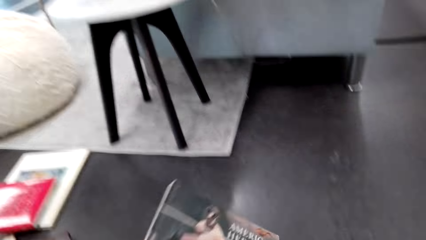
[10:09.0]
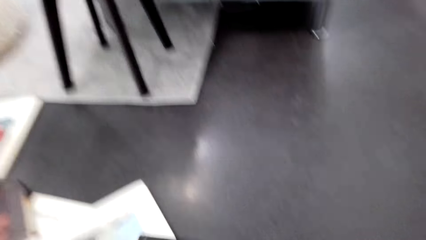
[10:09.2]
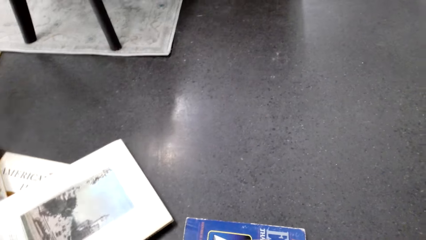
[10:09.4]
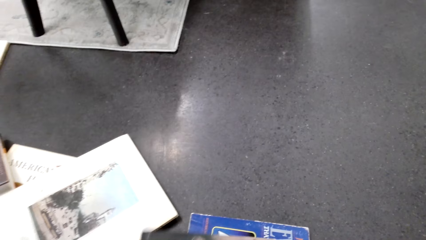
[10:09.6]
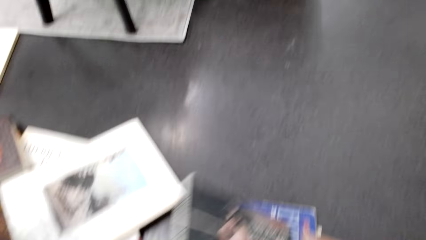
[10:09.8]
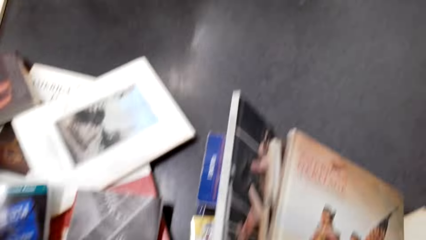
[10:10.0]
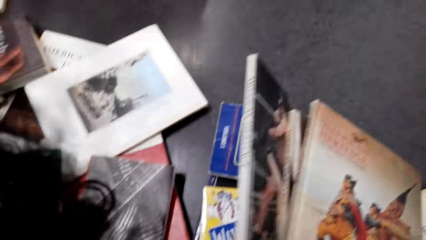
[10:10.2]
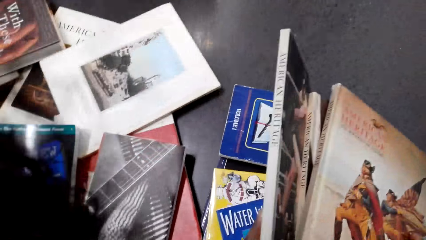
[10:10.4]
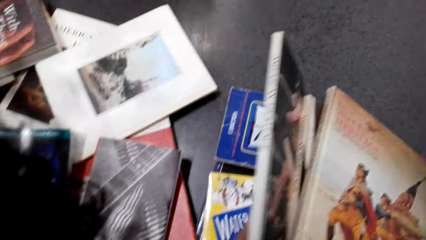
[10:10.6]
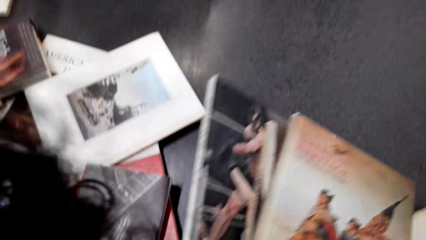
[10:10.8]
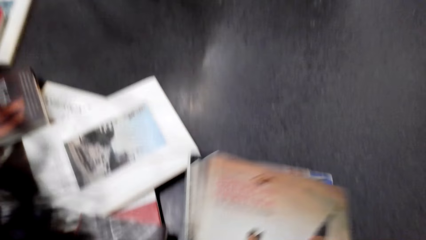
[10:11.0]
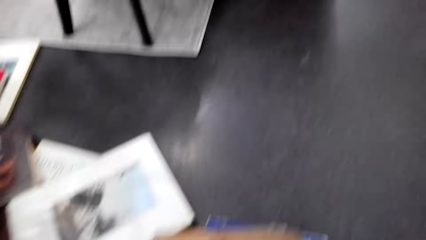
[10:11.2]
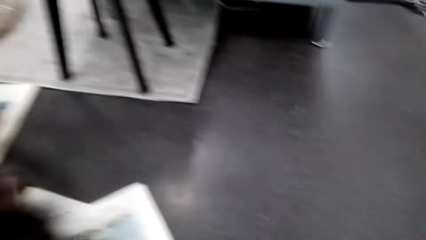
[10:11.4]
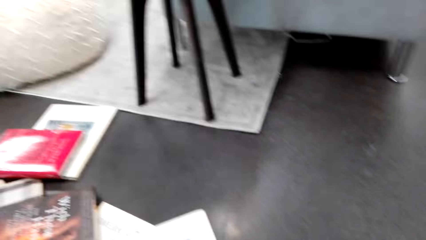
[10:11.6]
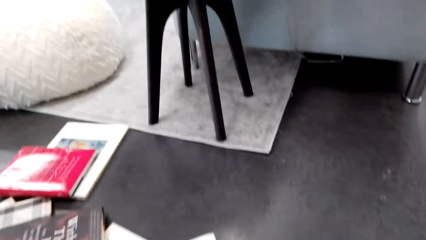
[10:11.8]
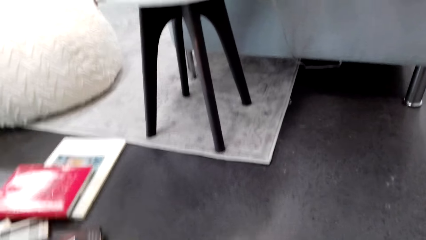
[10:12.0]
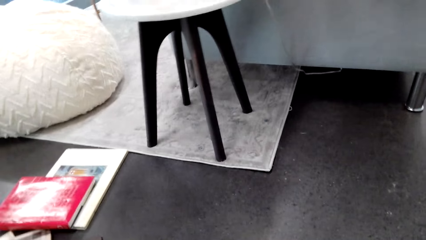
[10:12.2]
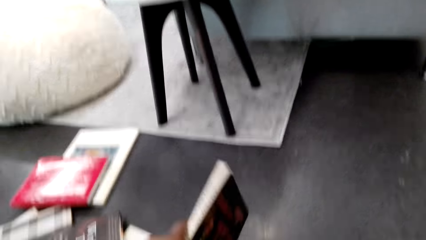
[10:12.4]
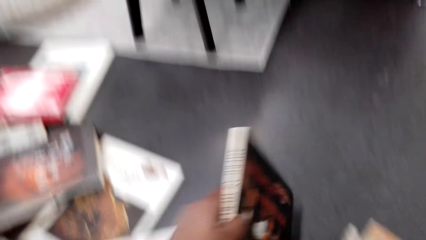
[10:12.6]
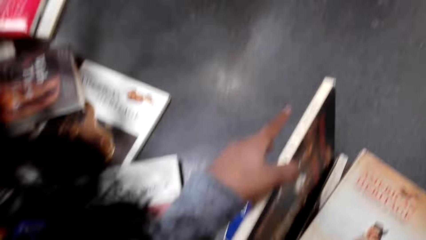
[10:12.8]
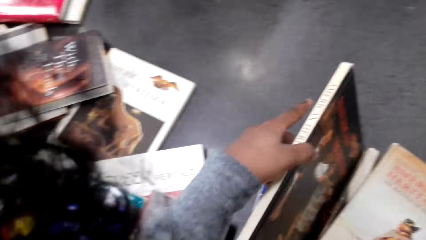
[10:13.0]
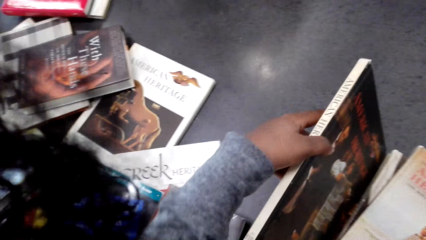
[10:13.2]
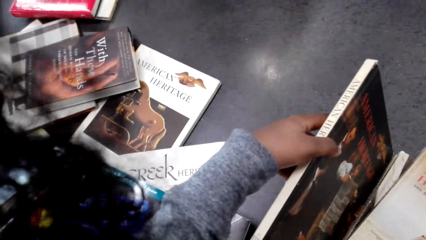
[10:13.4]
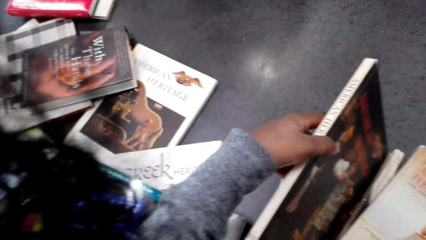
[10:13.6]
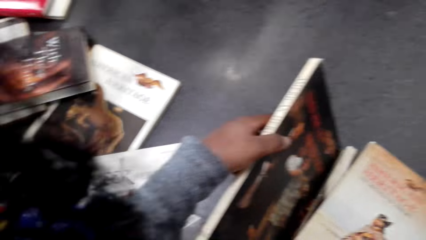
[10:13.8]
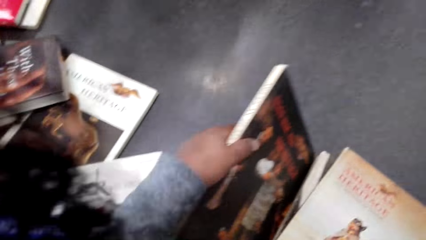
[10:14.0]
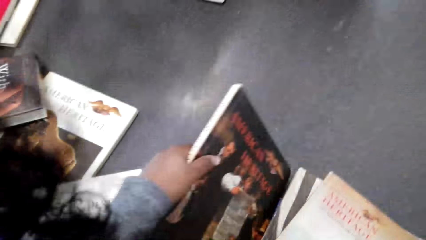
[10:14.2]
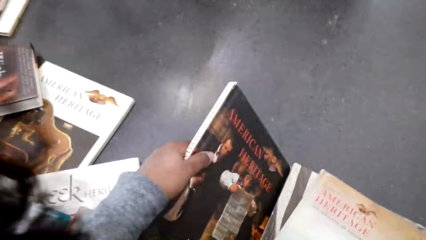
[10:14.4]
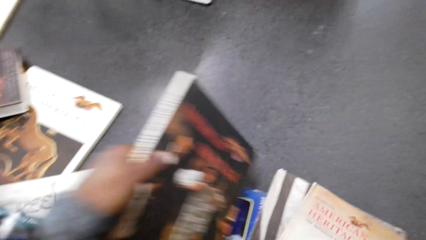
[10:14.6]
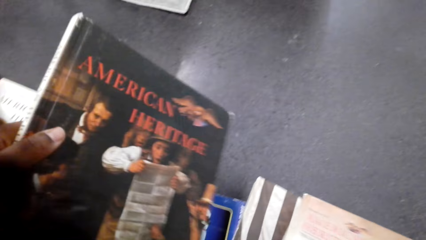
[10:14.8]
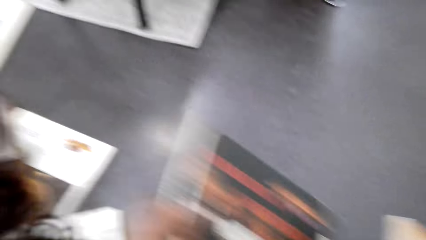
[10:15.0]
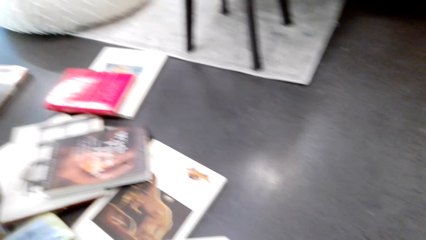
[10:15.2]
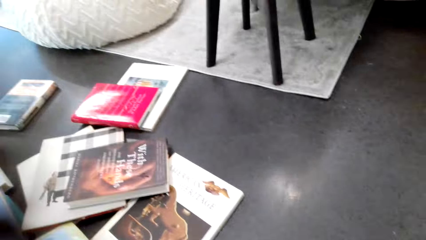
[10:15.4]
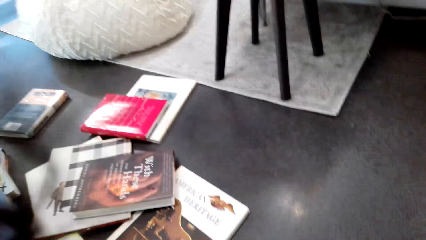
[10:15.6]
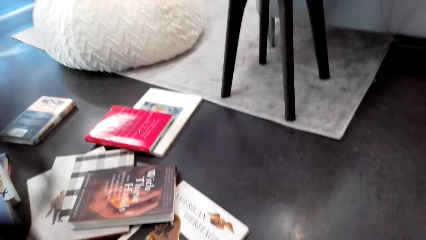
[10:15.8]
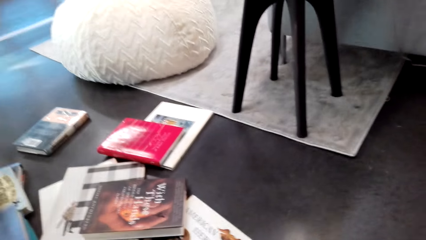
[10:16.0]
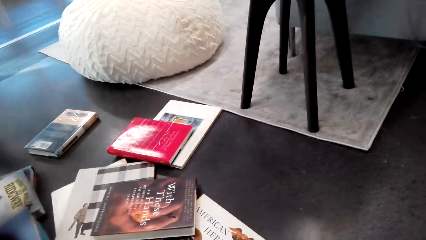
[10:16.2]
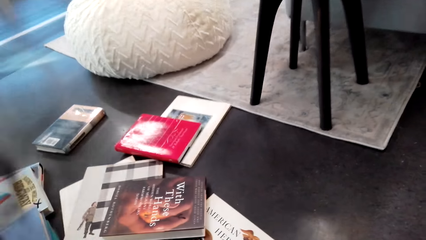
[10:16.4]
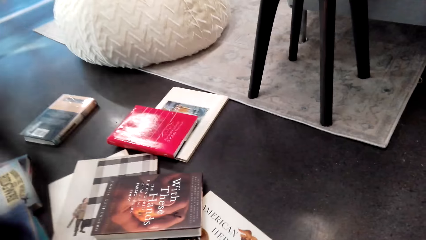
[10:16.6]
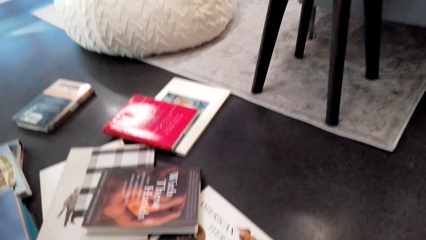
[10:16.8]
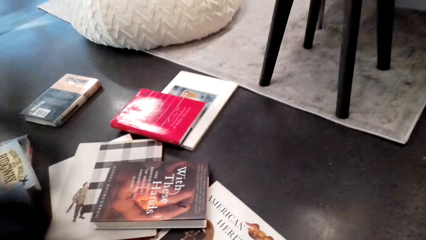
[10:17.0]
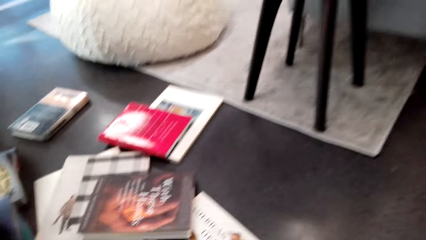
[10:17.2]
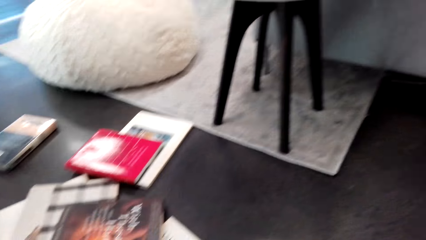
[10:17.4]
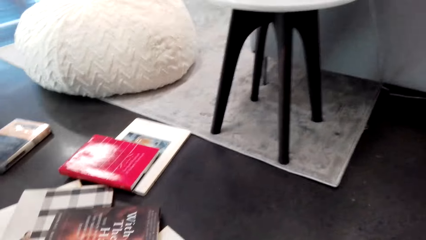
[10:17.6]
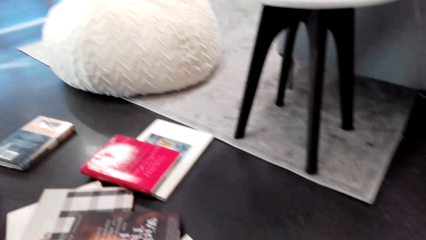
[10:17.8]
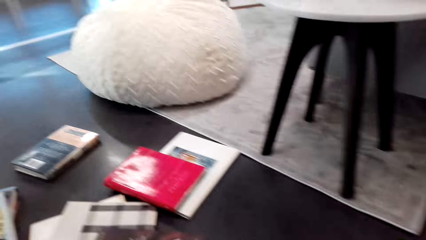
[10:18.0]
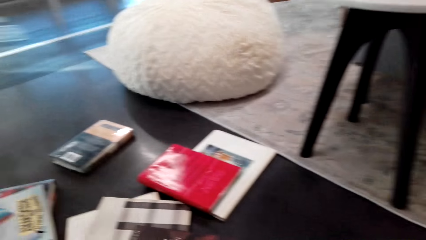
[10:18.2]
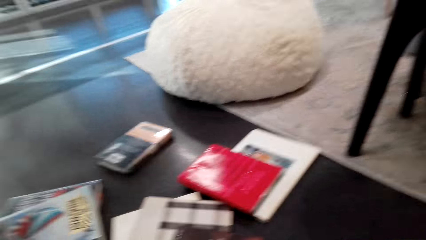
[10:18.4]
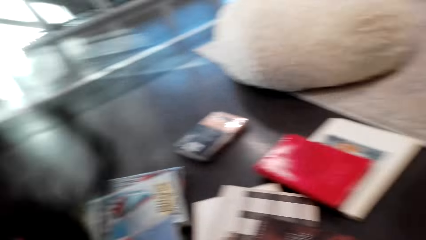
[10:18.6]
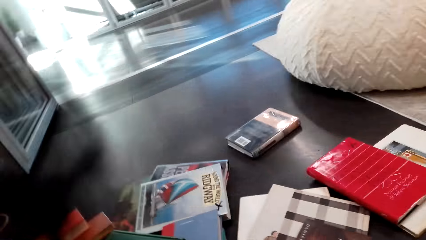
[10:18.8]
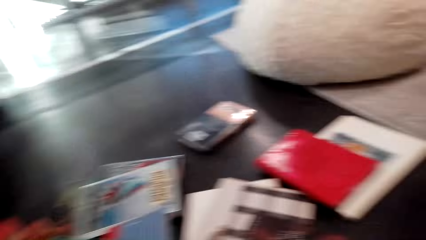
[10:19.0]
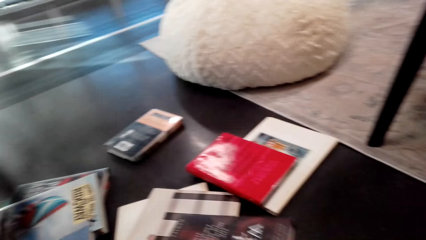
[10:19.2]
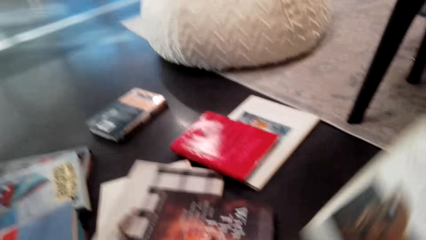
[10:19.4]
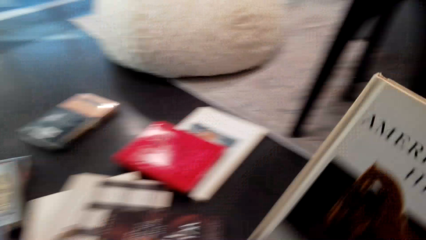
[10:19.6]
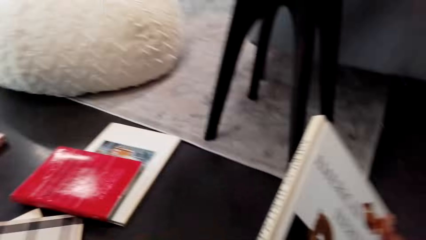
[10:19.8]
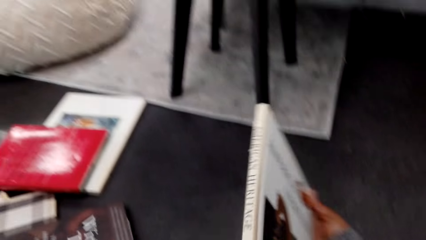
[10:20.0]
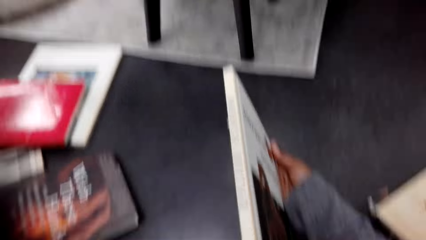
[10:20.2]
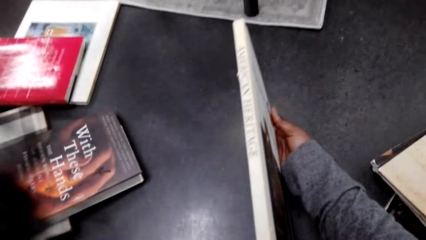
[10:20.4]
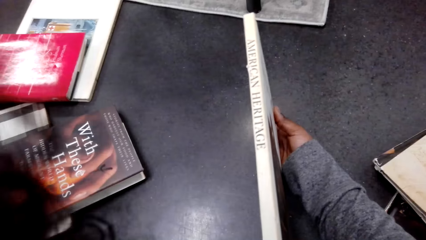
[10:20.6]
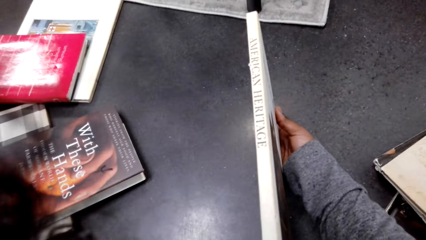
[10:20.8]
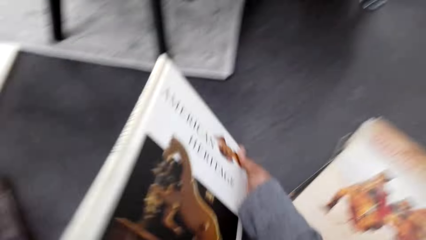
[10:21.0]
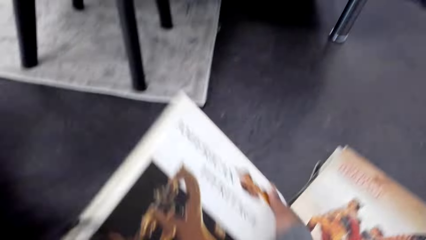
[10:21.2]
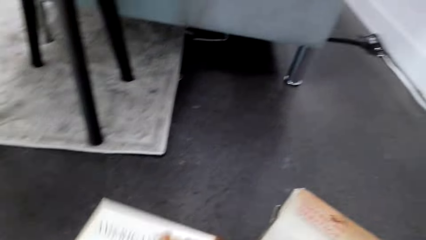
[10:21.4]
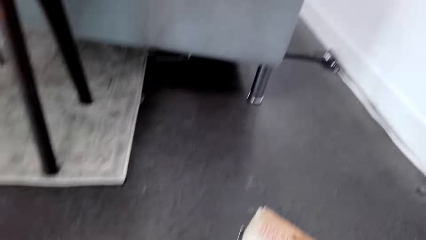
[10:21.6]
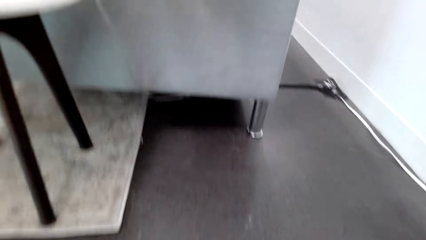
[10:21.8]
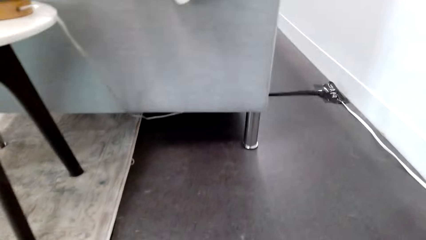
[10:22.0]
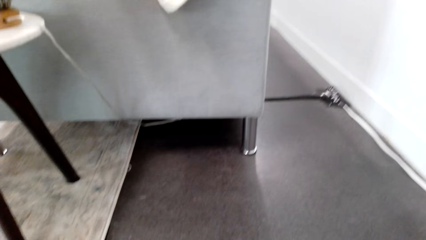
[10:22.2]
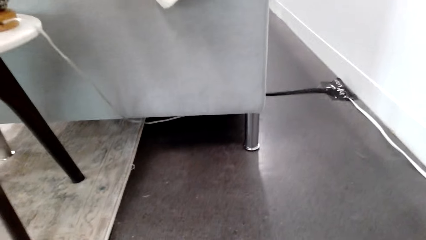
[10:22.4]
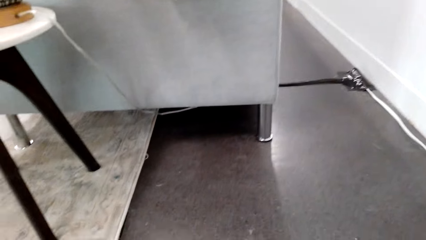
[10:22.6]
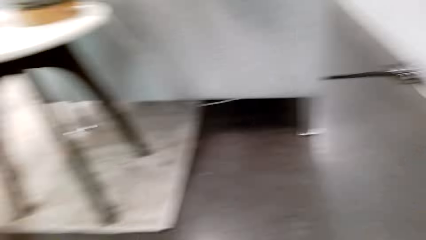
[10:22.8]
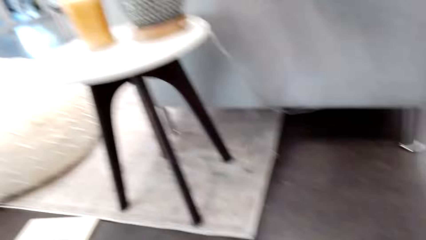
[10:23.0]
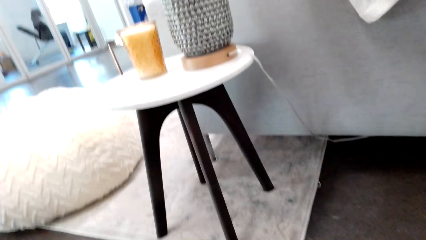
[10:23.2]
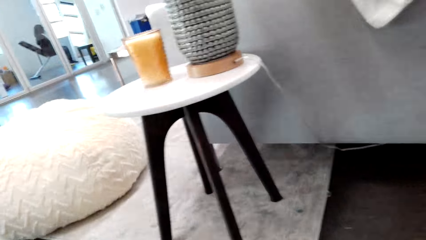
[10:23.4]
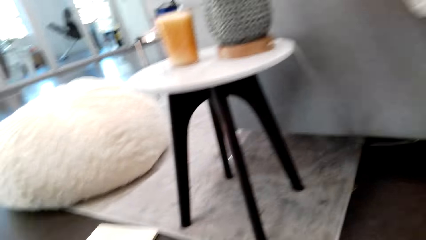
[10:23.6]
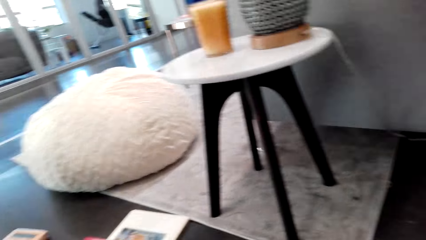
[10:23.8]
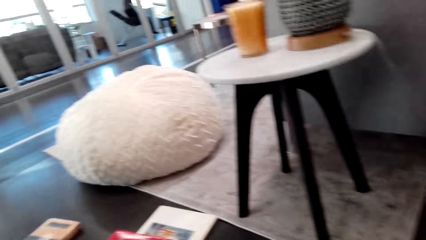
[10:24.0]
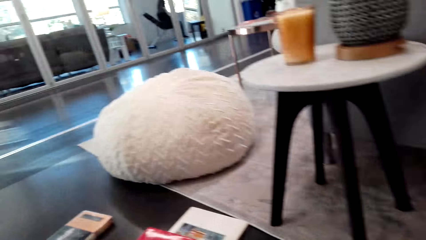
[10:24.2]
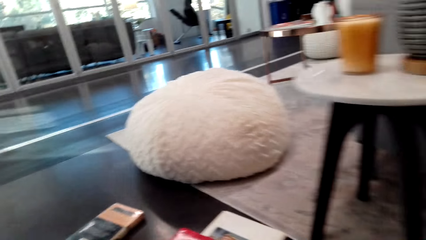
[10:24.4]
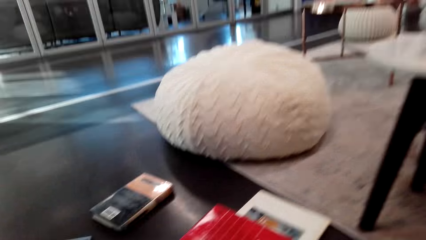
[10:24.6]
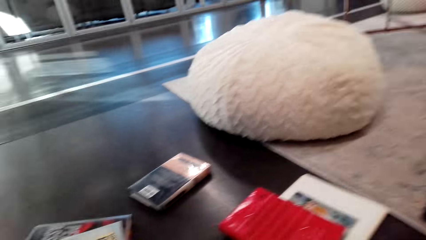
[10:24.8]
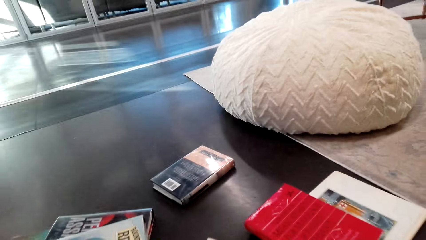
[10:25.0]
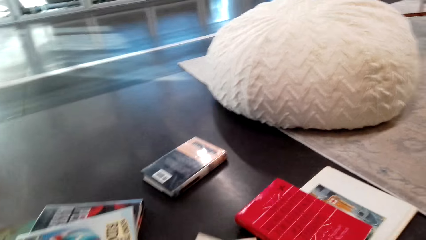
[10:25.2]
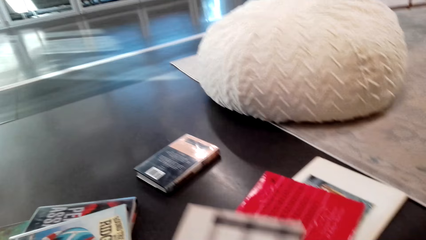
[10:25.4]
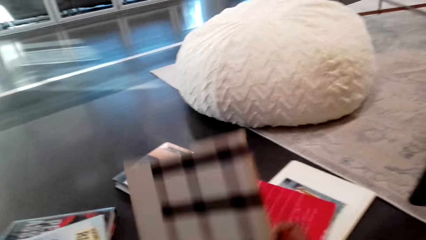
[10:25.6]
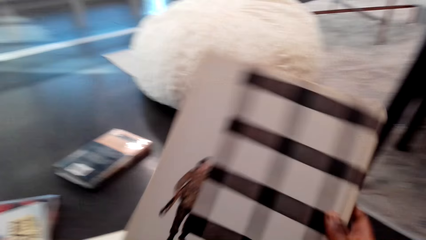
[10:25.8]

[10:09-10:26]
The camera wearer arranges the books on the floor. They move a book with the left hand. They hold the book in both hands. They look around. They take the book on the floor. They hold the book with the left hand. They move the book with the left hand. They look around. They pick up the book with the right hand. They hold the book with the right hand. They put the book on top of the books. They look around.
